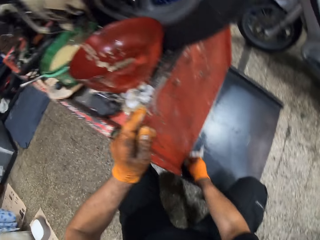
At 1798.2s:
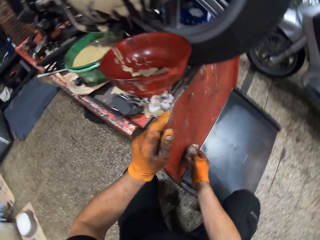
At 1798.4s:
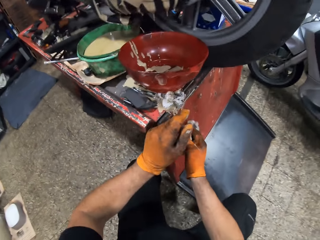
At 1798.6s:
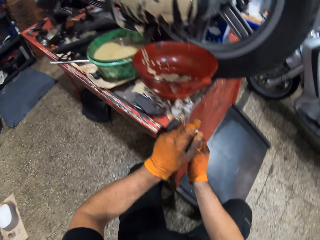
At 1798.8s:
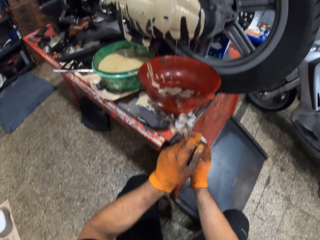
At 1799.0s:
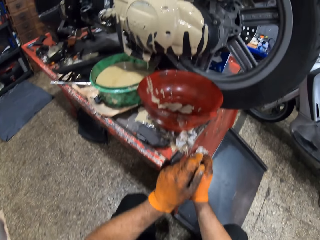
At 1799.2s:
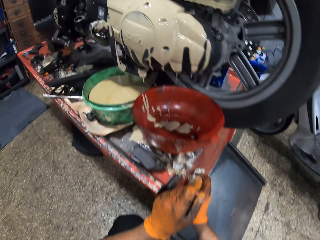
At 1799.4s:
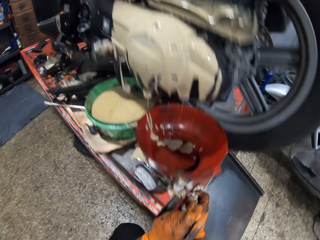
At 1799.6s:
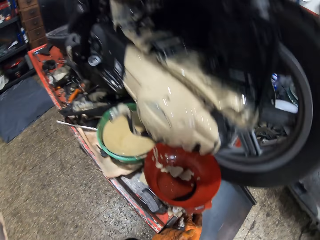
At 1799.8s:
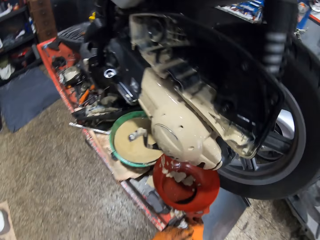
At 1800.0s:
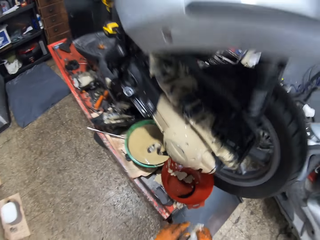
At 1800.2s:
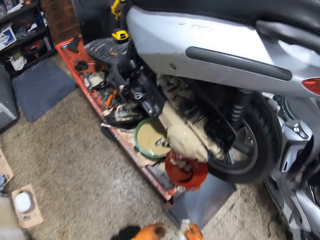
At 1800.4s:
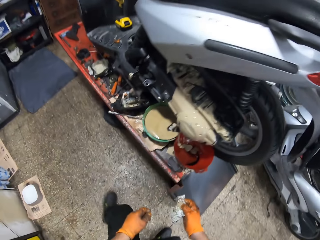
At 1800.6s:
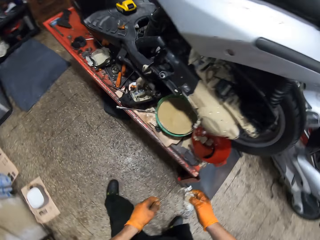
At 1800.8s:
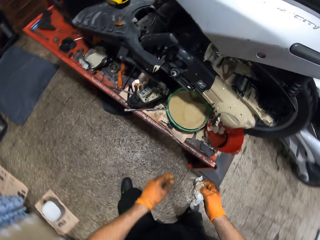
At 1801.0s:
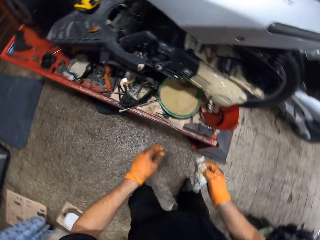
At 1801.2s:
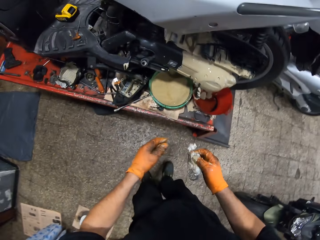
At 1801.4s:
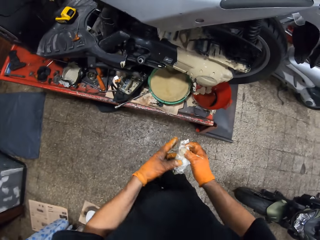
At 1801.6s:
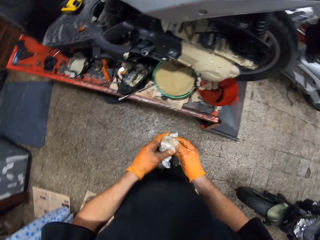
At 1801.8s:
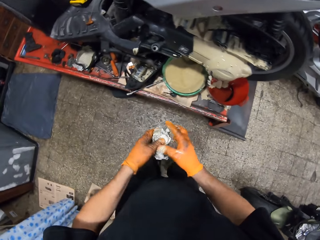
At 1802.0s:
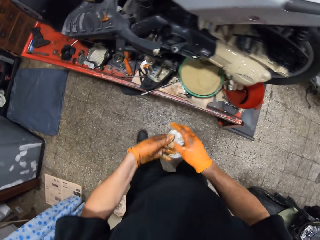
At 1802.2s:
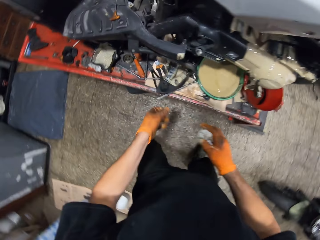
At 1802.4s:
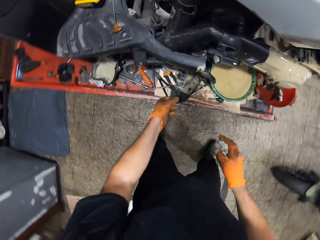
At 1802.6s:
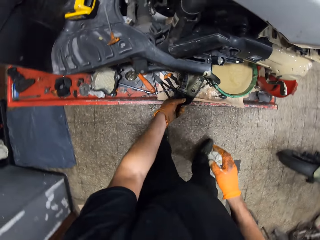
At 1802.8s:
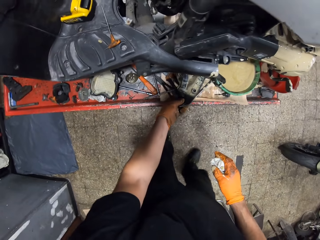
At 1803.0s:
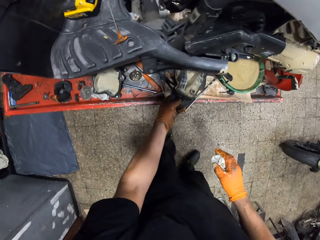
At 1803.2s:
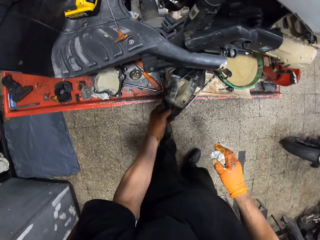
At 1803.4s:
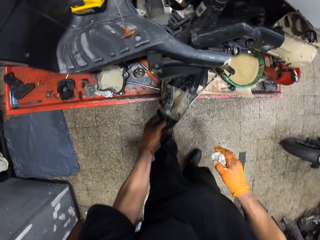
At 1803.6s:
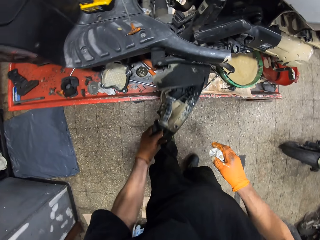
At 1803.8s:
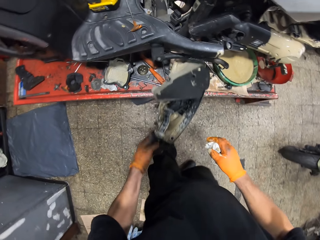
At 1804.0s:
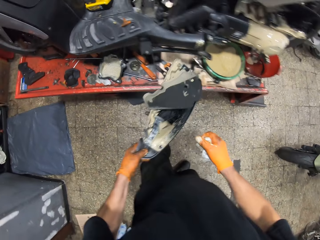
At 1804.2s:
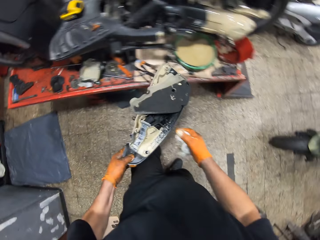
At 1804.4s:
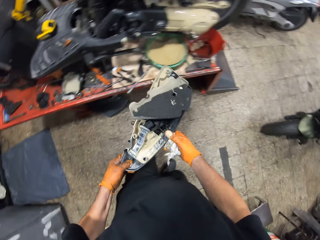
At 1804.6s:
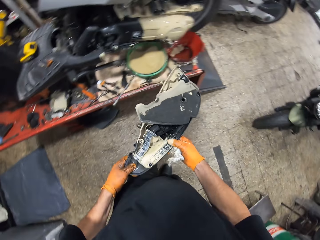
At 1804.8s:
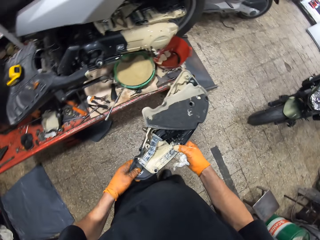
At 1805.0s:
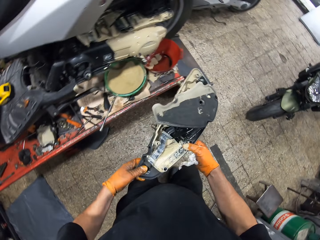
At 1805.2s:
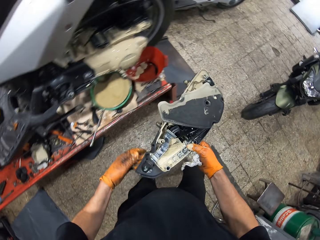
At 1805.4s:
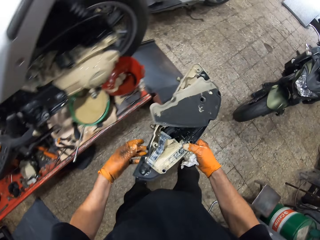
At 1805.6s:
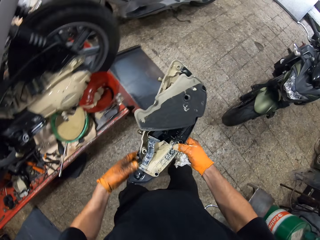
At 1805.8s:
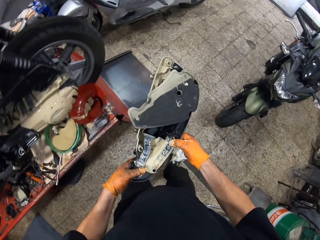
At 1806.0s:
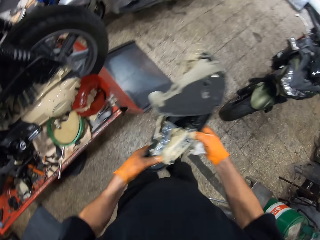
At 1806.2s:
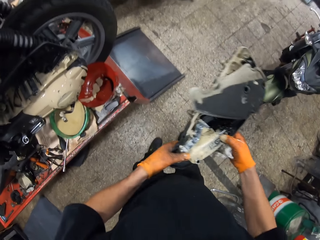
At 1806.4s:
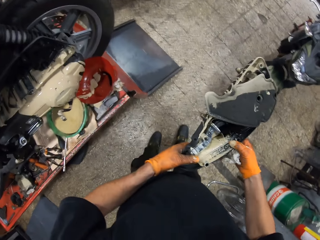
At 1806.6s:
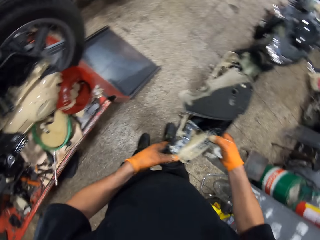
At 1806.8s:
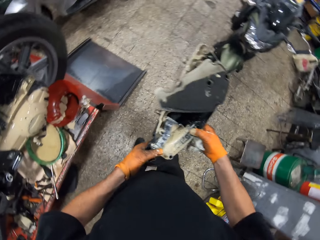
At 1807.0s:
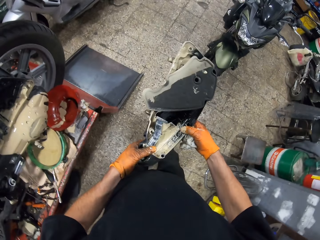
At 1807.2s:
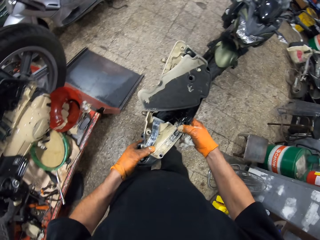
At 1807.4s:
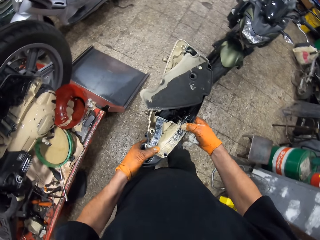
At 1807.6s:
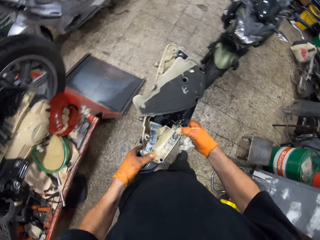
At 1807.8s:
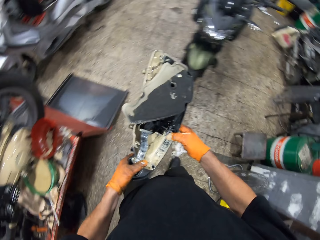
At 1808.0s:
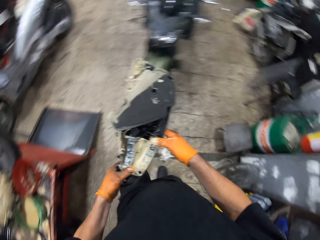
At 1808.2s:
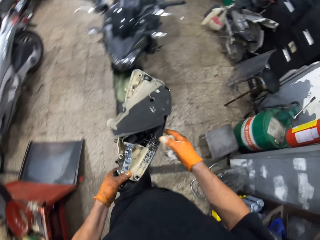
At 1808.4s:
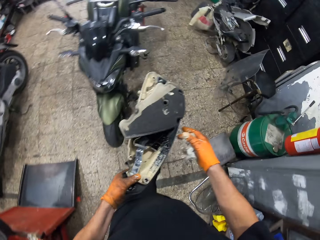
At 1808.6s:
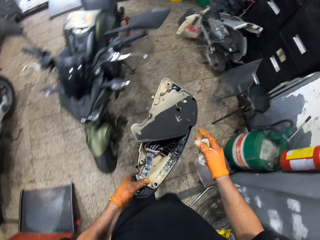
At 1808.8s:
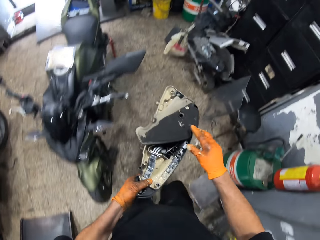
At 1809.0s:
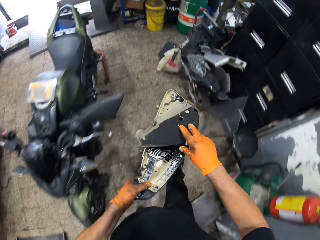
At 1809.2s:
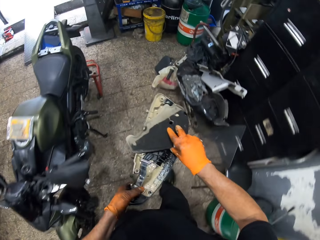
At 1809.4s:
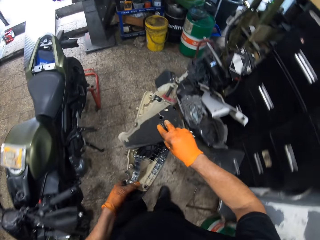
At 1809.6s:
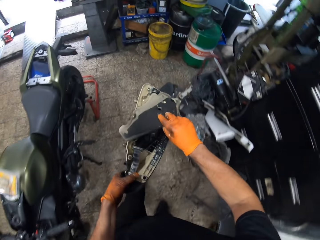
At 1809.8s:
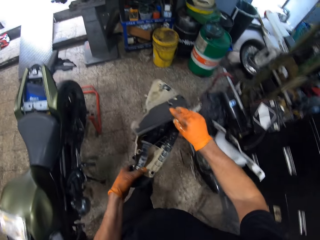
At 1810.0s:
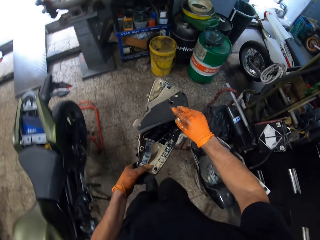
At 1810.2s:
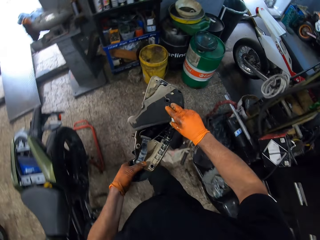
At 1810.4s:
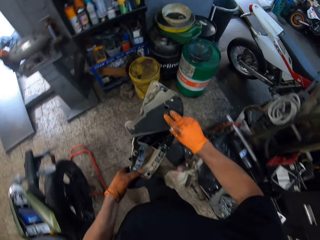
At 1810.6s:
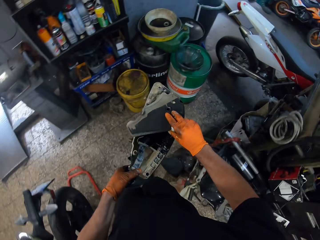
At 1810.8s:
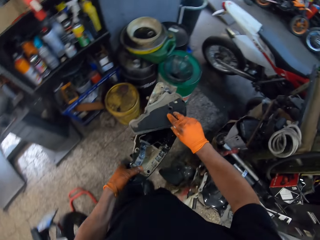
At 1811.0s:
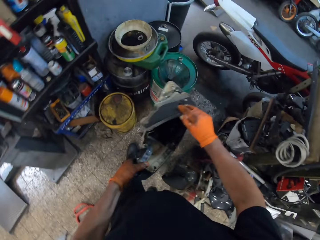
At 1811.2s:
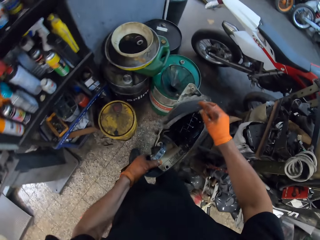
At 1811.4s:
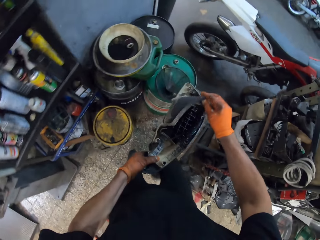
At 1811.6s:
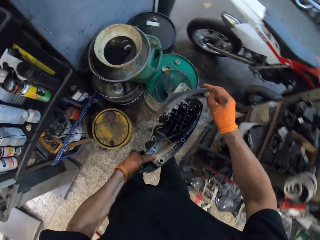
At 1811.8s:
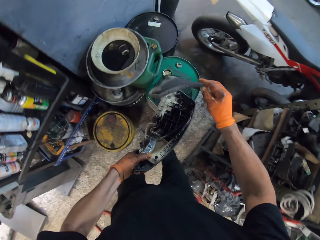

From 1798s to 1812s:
The camera wearer holds the tissue in both gloved hands. He pulls the motorcycle chain cover with his gloved left hand. He carries the motorcycle chain cover with both gloved hands. He stares at the cover. He walks around the room. He removes the foam from the motorcycle chain cover with his gloved right hand.

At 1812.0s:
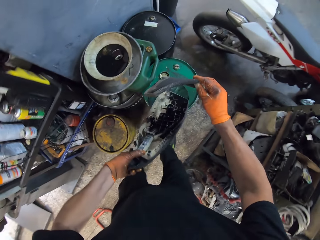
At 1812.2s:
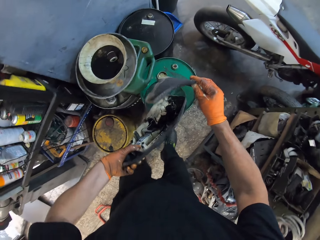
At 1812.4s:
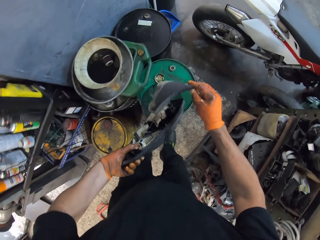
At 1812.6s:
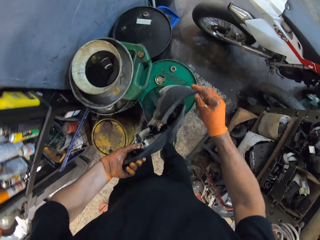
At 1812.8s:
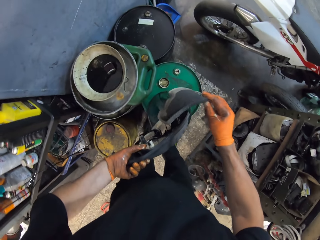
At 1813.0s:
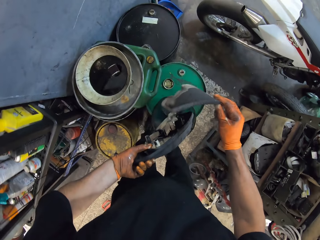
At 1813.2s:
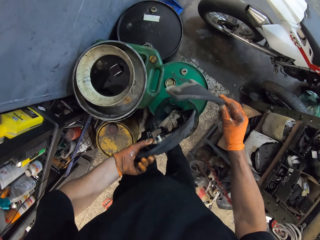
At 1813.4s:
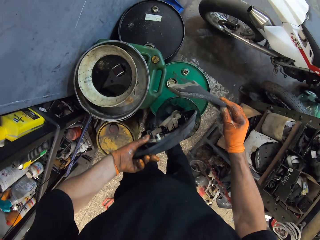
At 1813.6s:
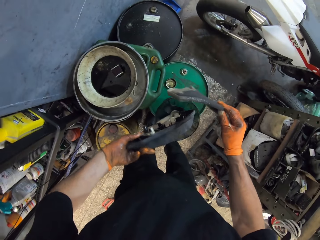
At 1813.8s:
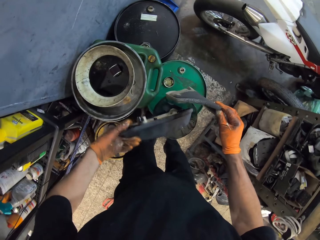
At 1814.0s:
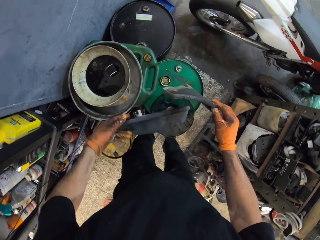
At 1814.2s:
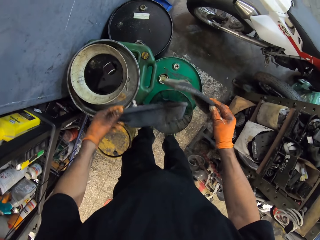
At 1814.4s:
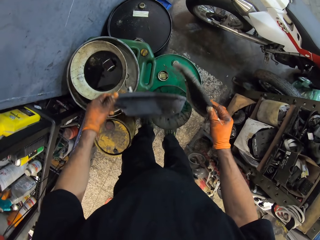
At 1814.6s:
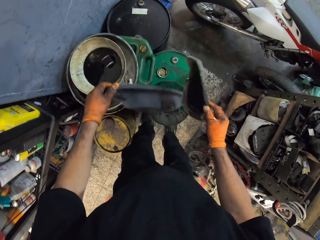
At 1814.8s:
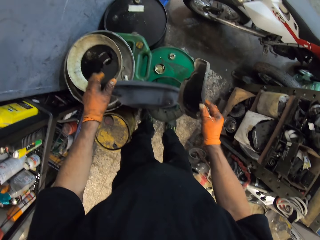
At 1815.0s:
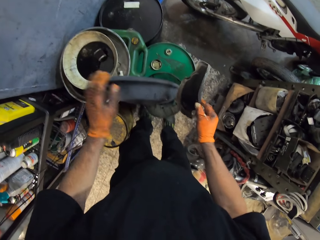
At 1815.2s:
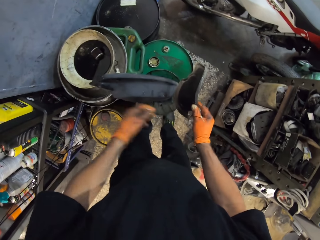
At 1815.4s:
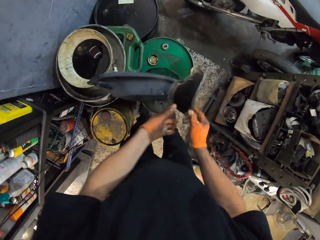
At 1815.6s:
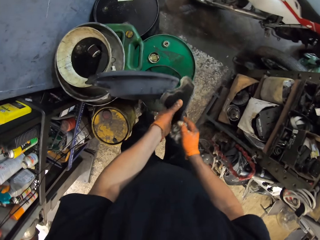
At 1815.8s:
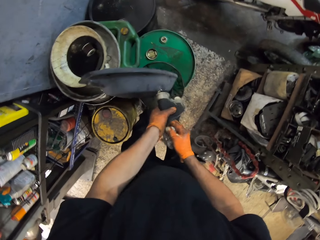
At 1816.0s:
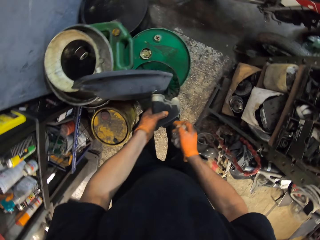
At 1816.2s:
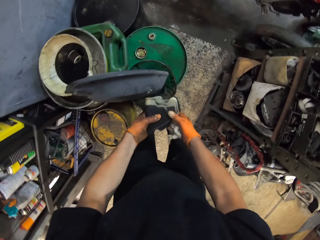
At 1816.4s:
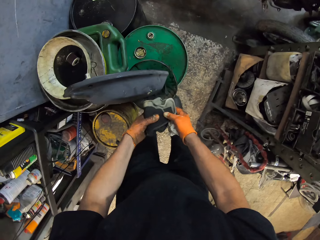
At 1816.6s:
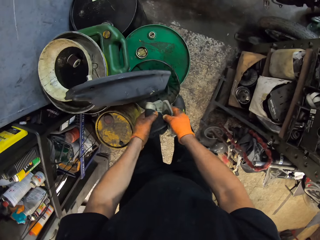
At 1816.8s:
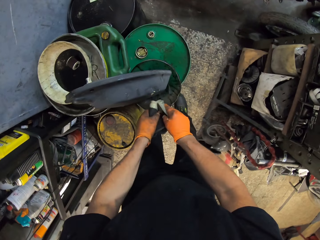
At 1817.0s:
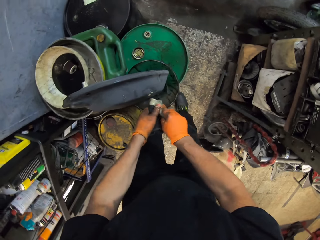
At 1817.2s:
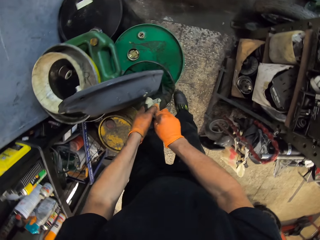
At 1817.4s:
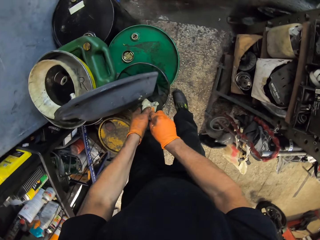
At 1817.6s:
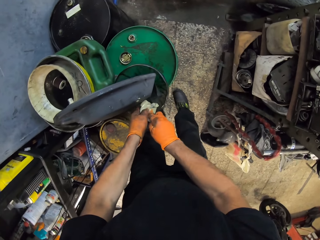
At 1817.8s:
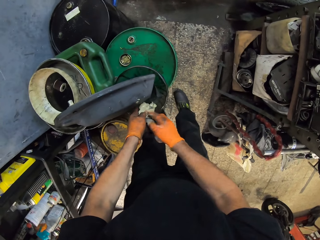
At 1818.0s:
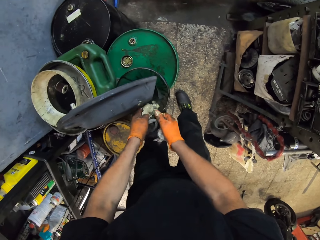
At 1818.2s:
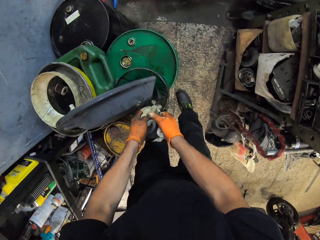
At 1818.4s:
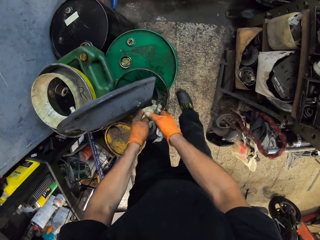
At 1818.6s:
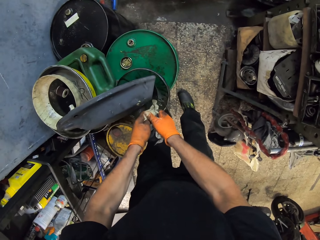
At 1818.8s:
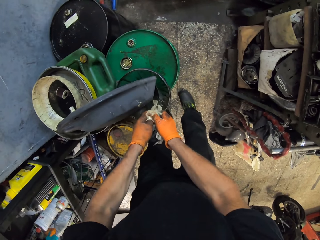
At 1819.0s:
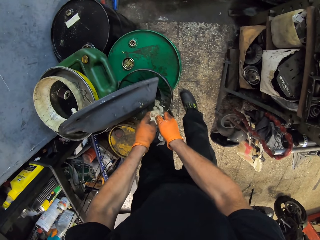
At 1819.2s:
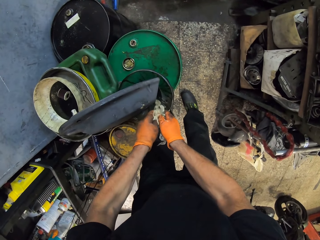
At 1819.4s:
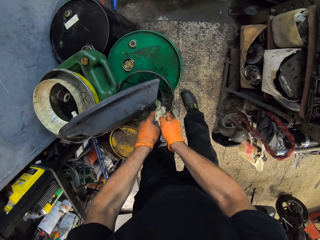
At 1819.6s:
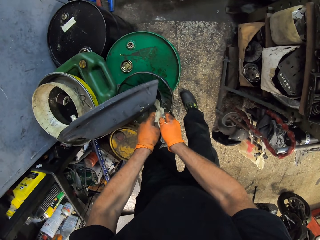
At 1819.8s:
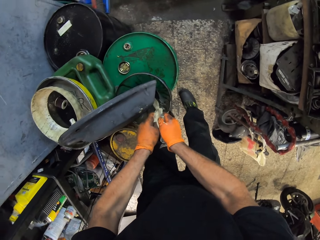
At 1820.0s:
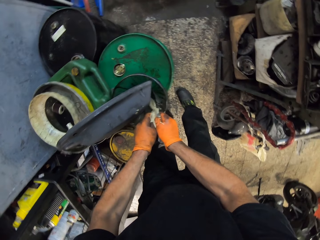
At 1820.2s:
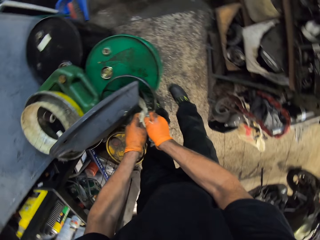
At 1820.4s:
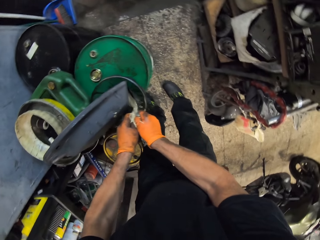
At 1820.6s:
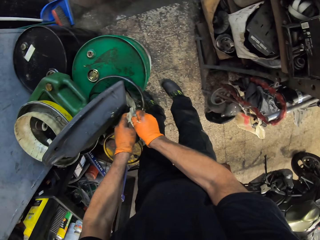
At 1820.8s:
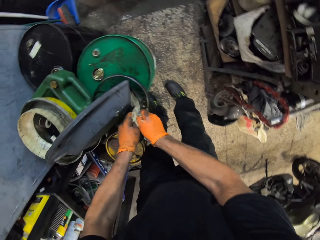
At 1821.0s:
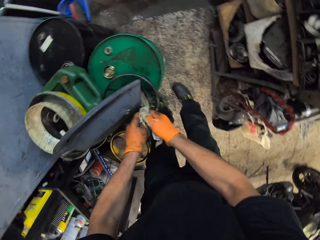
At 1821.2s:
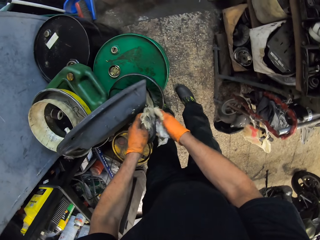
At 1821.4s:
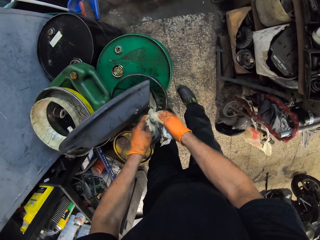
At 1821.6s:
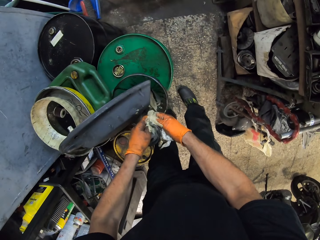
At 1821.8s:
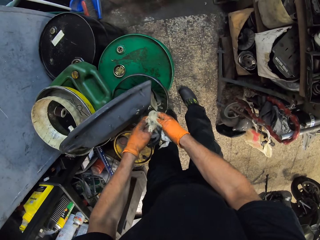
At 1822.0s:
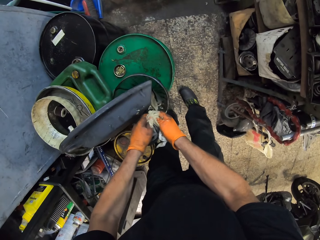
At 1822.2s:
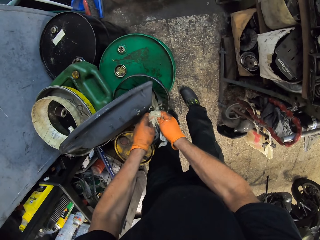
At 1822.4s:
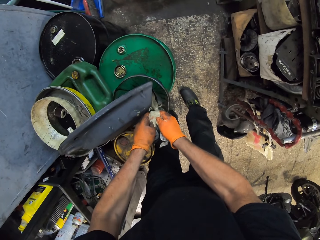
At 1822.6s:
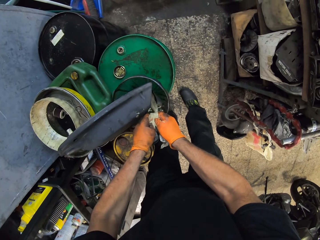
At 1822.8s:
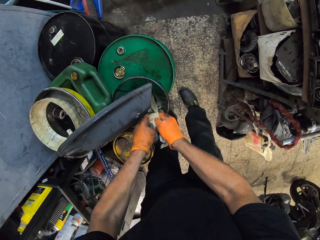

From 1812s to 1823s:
The camera wearer tilts the motorcycle chain cover in a bowl with his gloved left hand. He pours the oil in the container. He squeezes oil from the foam into the bowl with both gloved hands. He folds the sponge. He squeezes the sponge.
